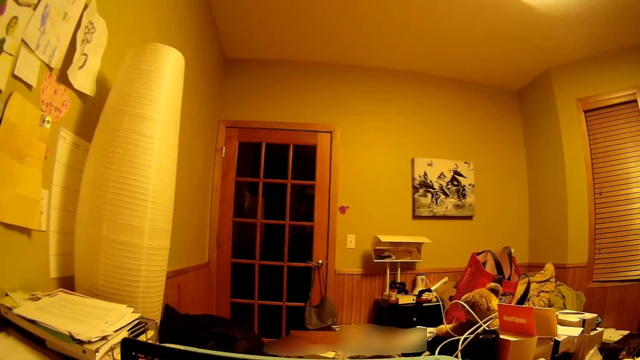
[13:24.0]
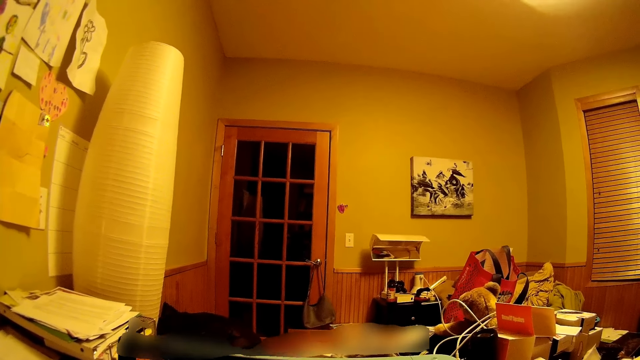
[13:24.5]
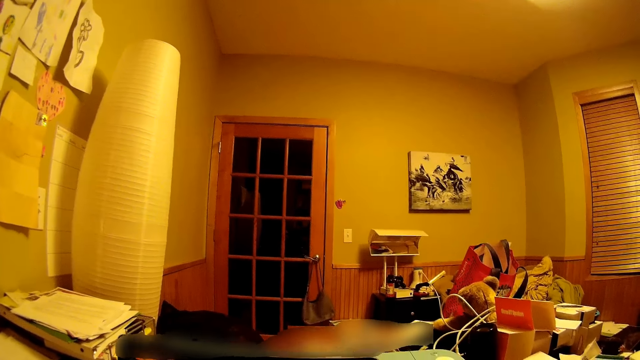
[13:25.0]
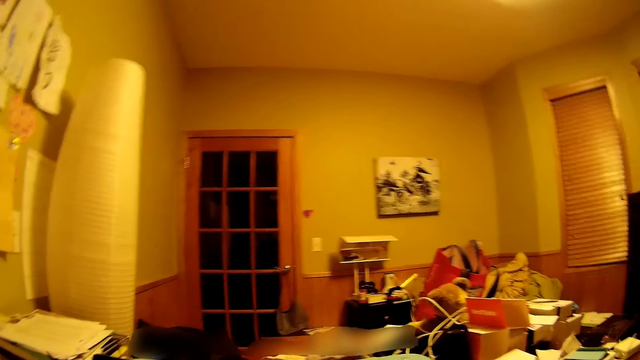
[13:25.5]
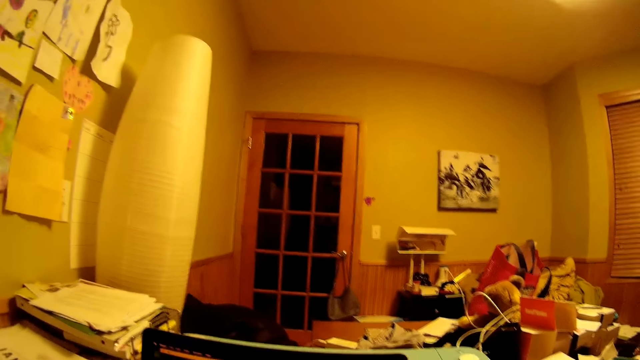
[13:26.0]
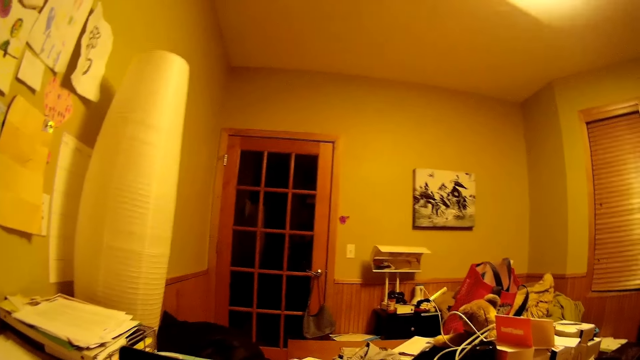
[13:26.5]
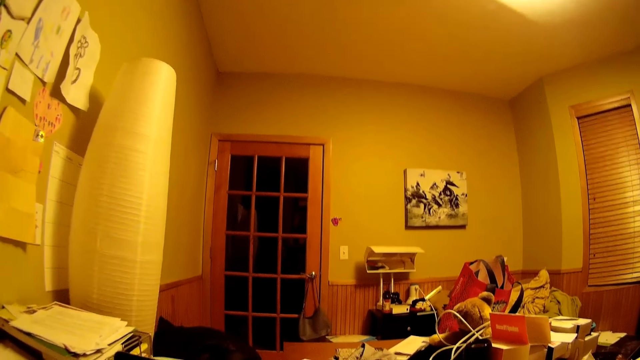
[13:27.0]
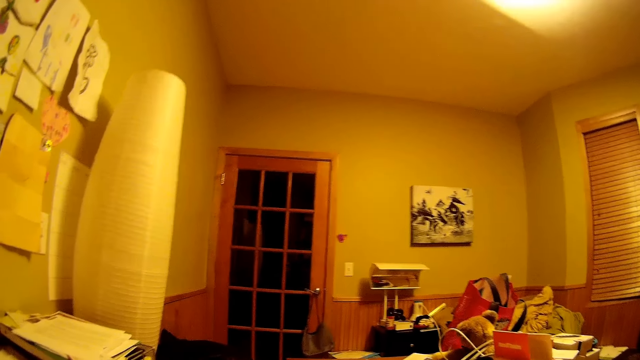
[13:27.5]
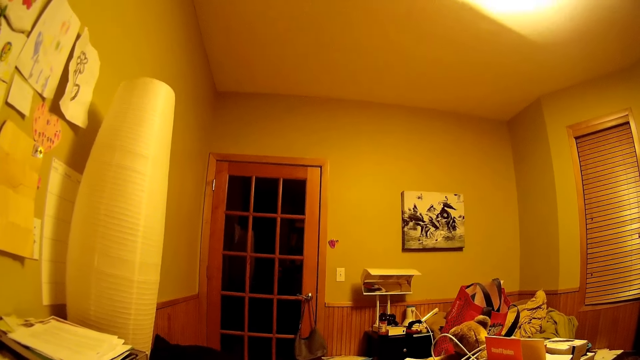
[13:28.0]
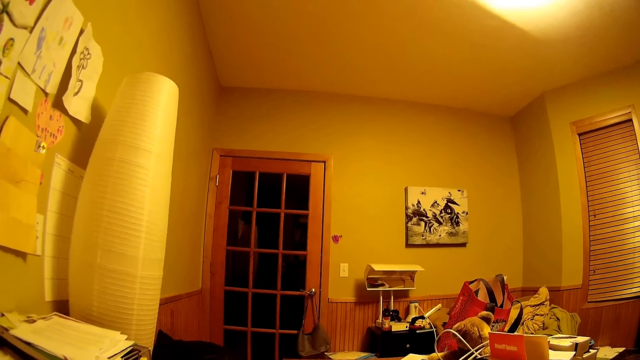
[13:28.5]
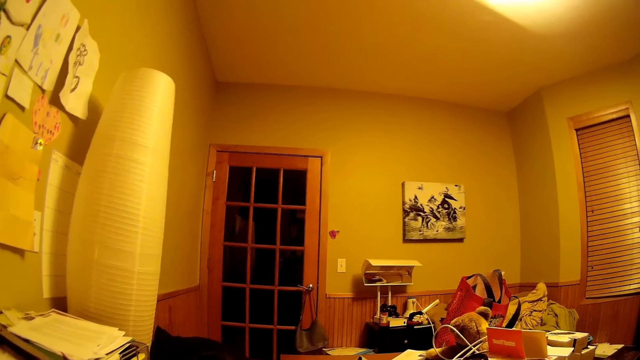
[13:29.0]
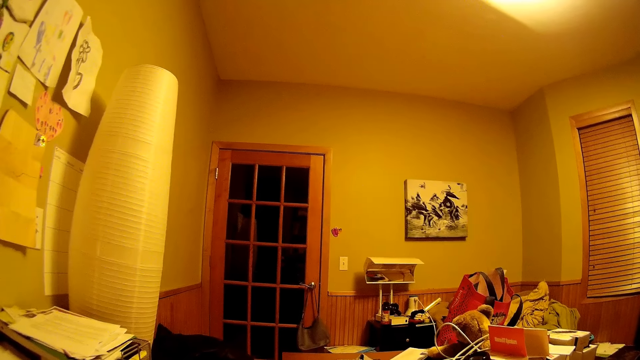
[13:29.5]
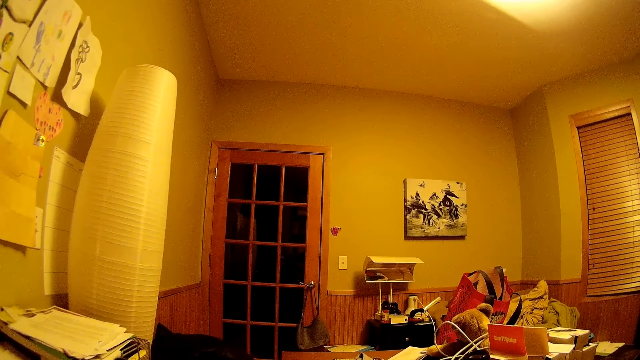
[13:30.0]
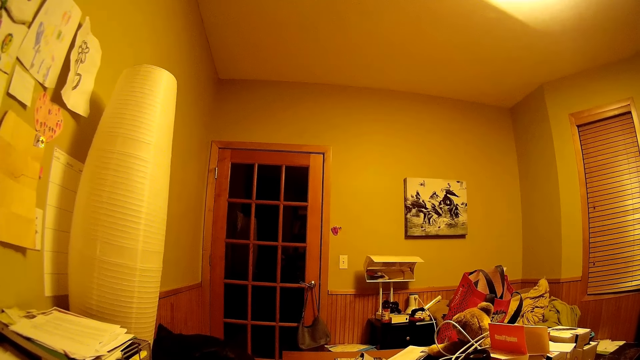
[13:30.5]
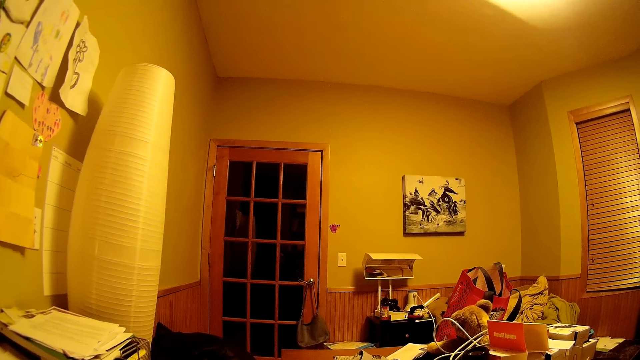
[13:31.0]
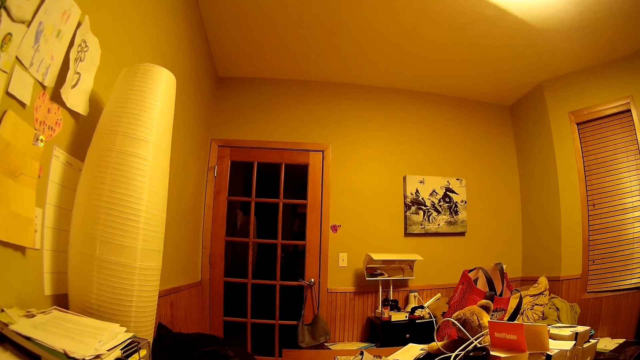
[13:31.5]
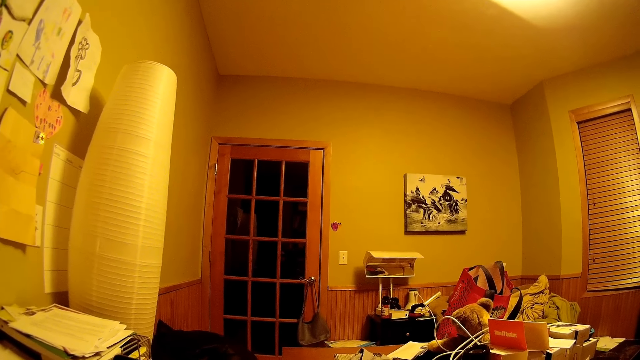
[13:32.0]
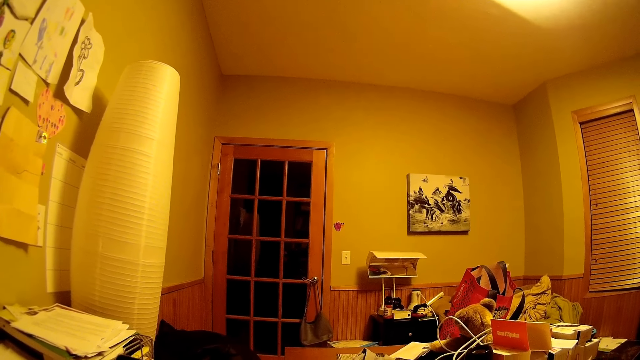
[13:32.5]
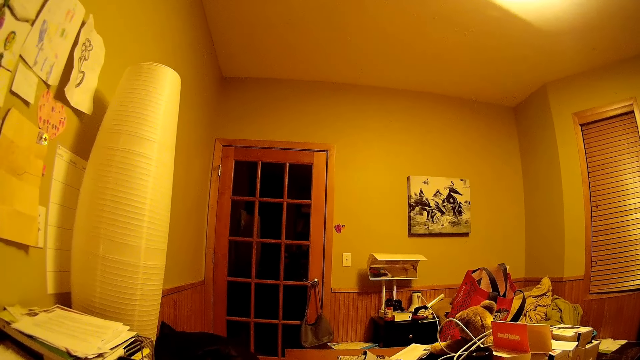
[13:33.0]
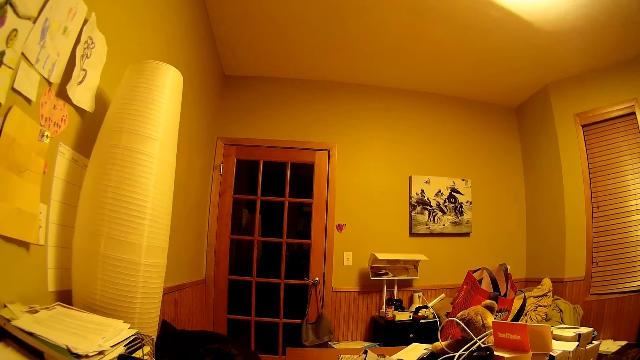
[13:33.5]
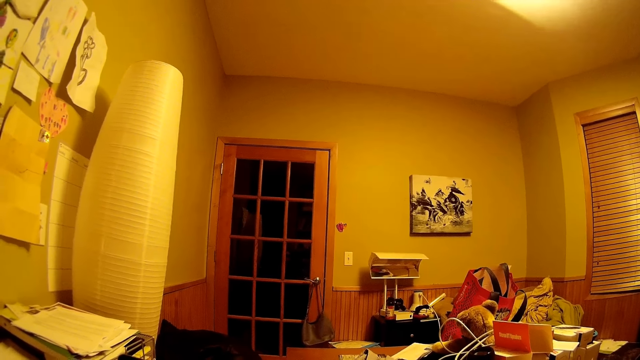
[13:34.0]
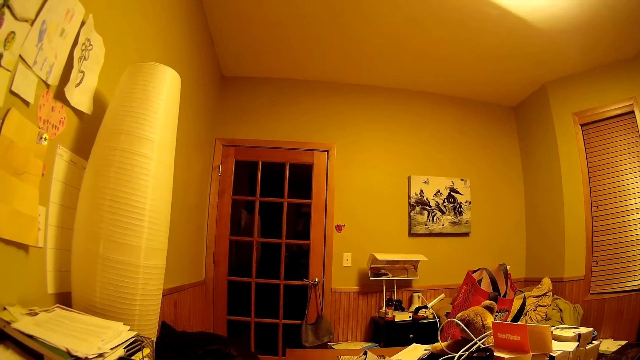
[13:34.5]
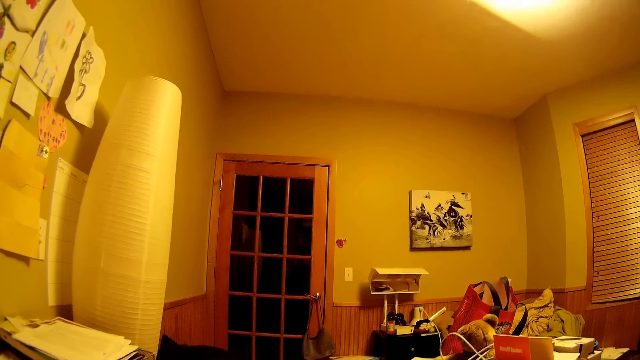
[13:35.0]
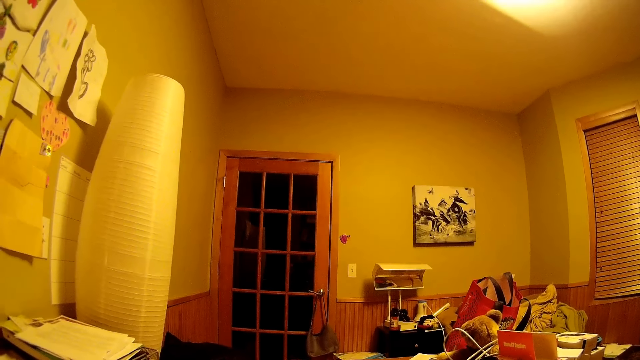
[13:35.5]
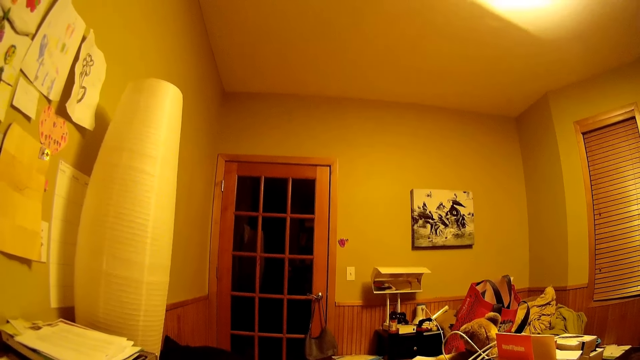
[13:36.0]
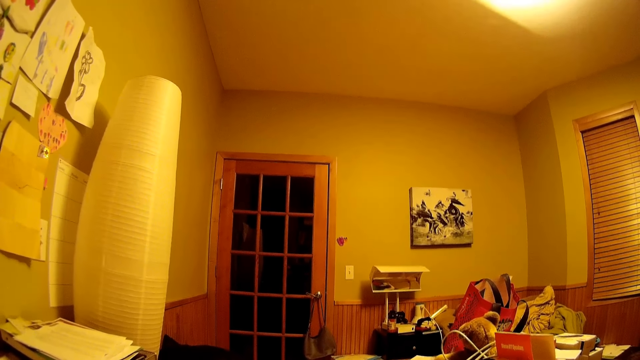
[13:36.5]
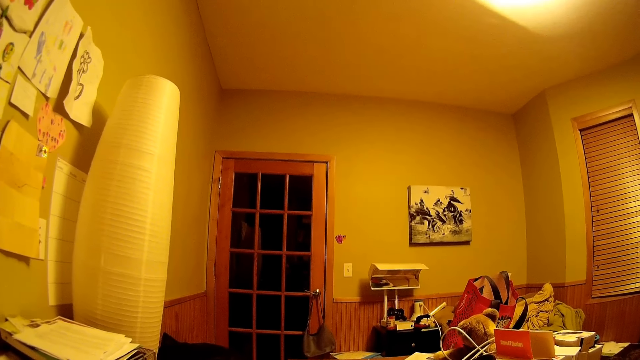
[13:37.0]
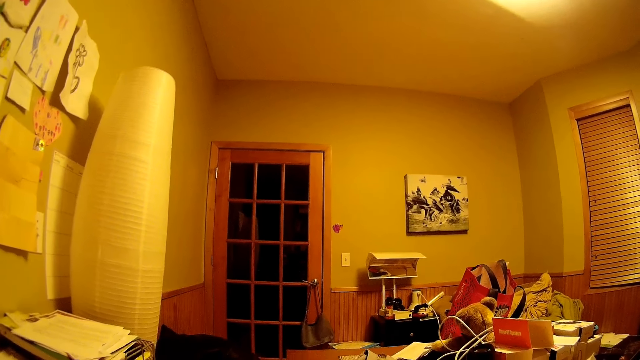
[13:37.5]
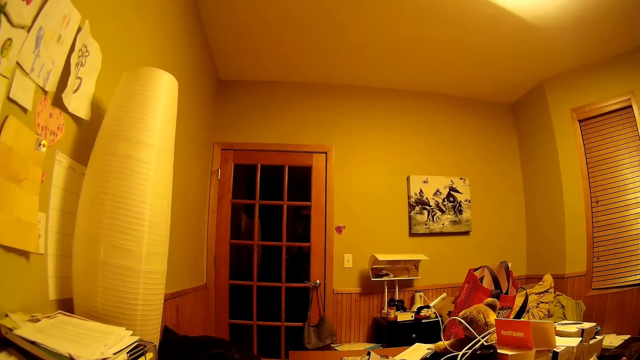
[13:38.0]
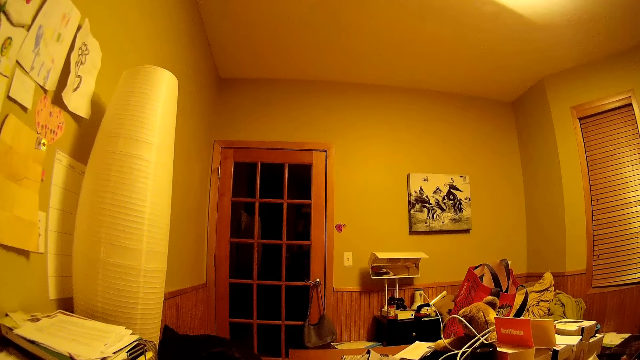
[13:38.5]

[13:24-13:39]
The camera wearer looks around. They stare around.

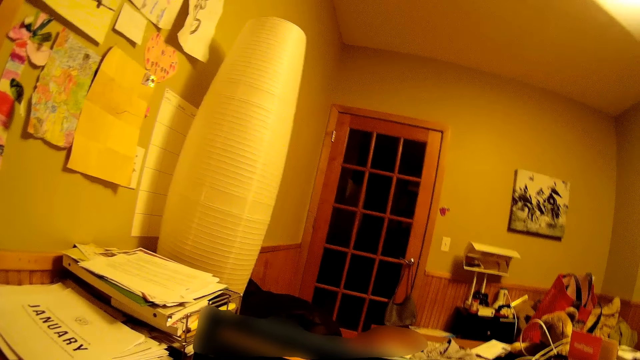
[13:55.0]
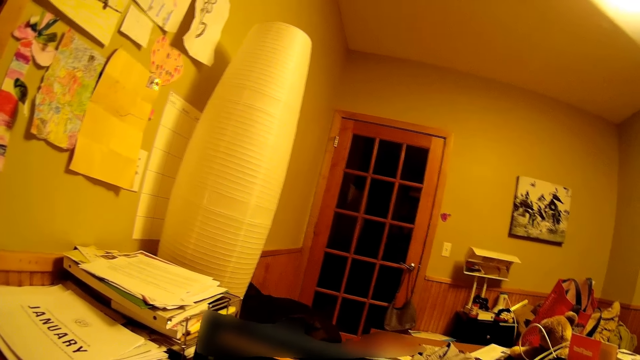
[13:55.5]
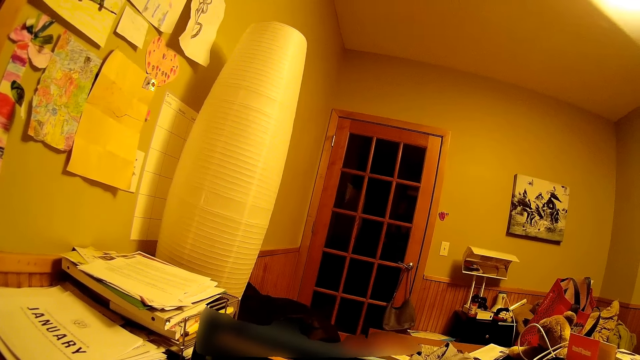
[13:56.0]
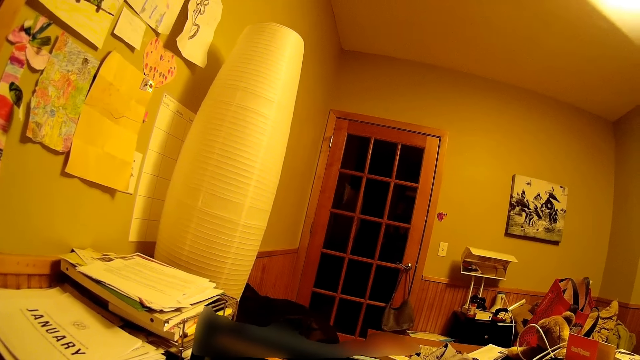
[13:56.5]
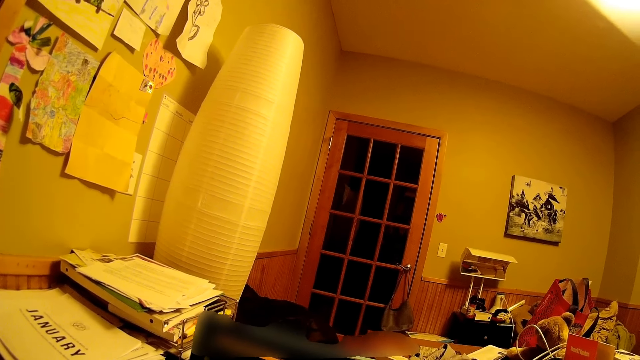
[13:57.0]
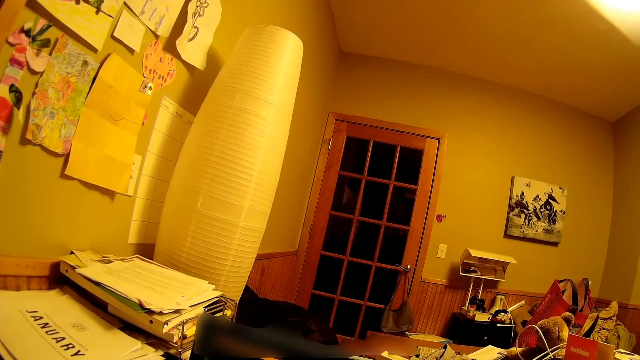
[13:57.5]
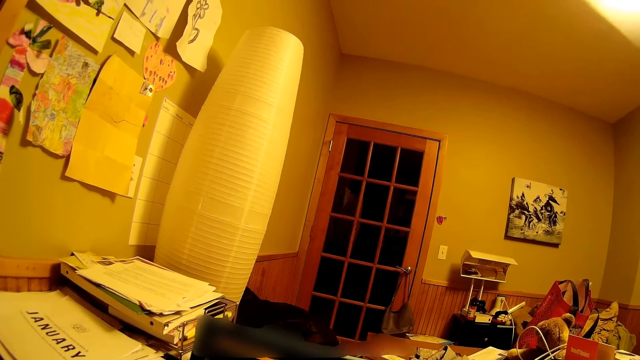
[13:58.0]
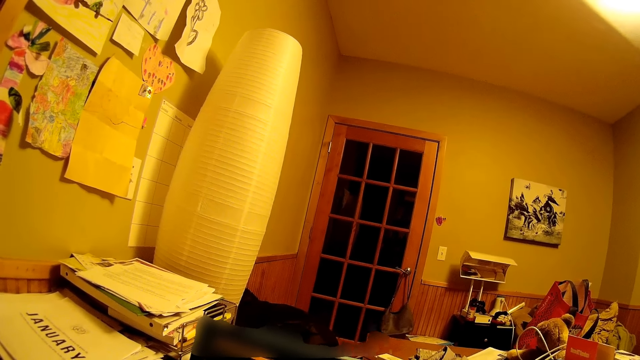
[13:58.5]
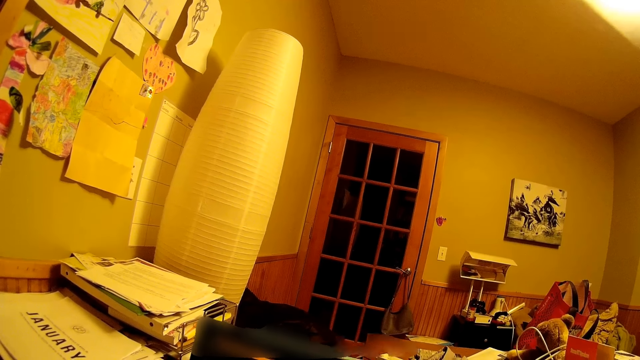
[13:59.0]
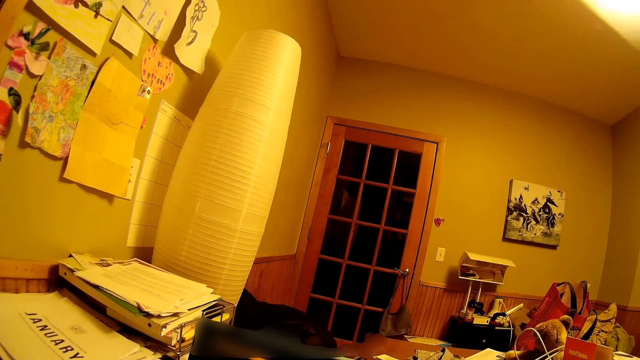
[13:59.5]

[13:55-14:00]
The camera wearer looks into the computer.
